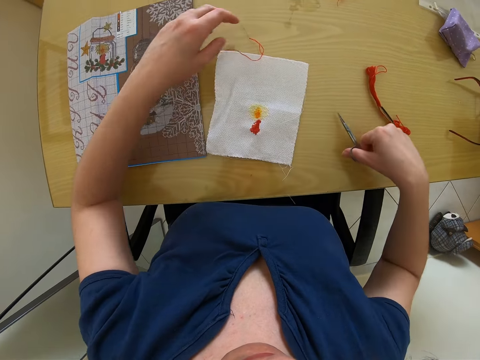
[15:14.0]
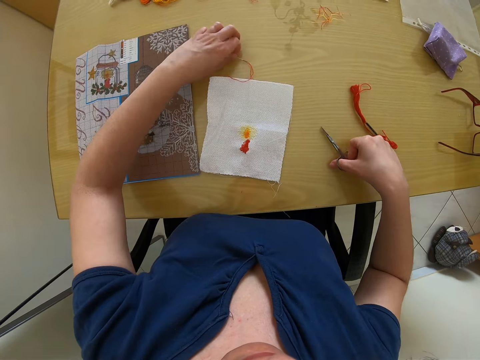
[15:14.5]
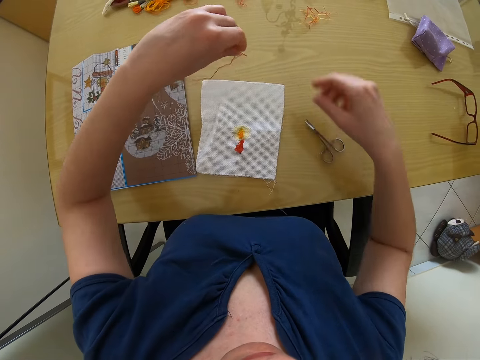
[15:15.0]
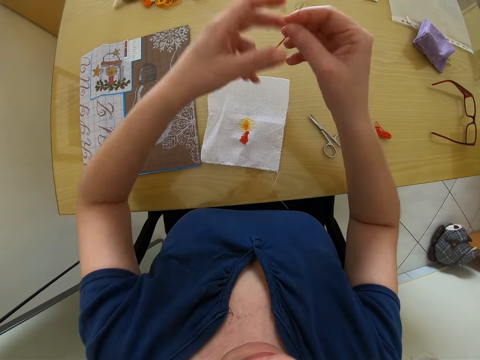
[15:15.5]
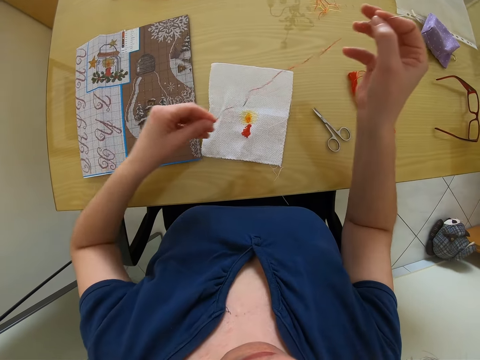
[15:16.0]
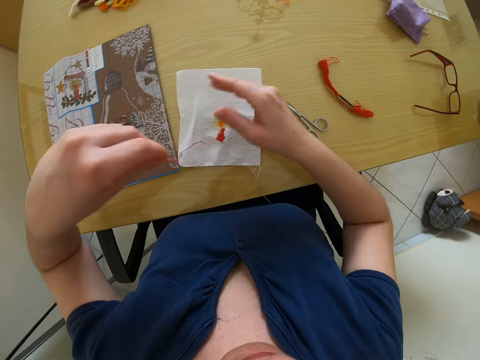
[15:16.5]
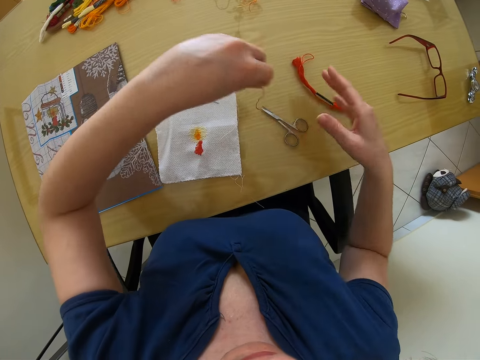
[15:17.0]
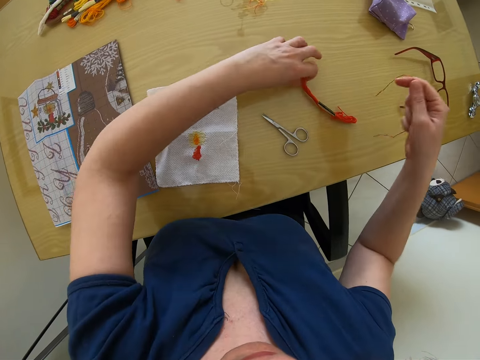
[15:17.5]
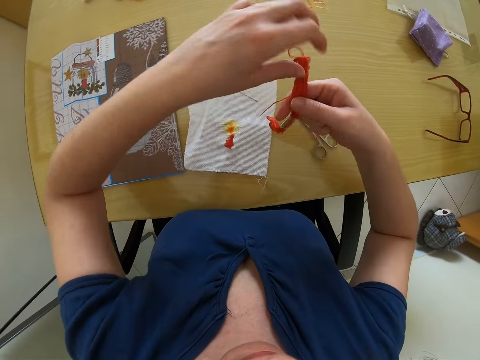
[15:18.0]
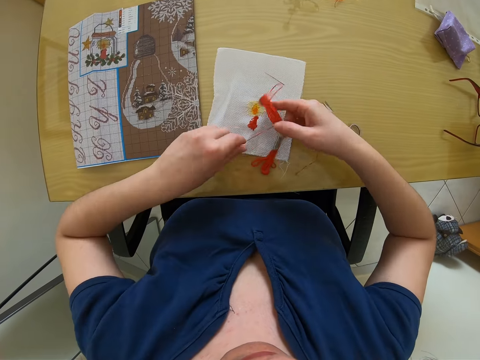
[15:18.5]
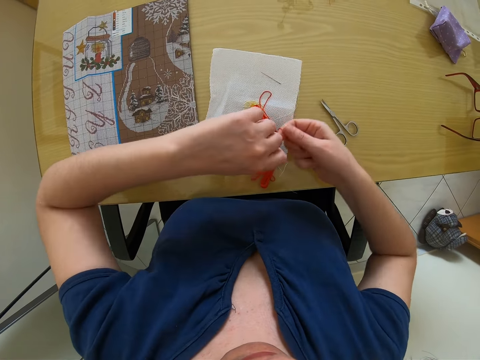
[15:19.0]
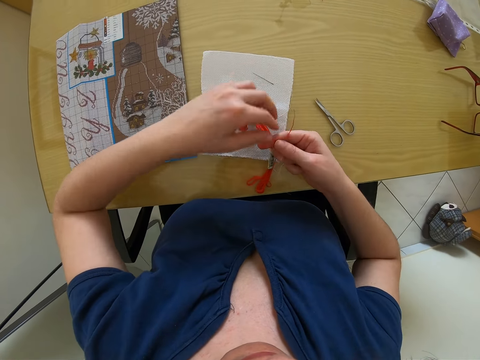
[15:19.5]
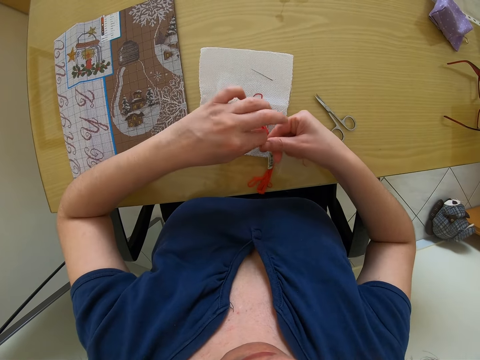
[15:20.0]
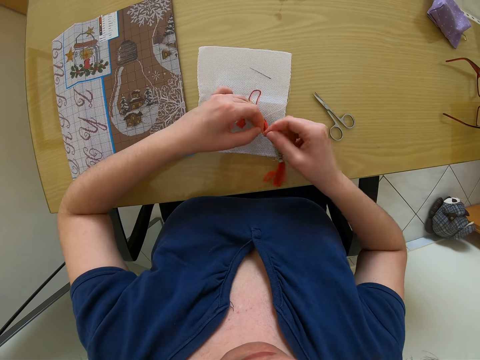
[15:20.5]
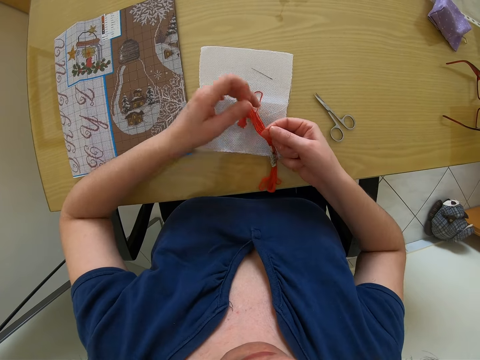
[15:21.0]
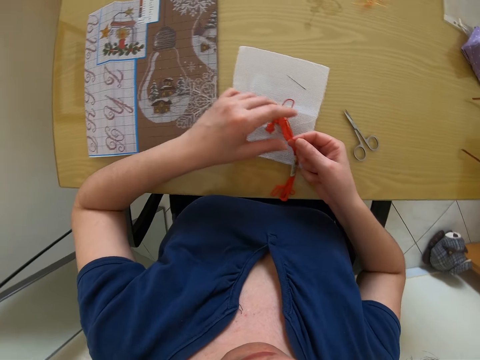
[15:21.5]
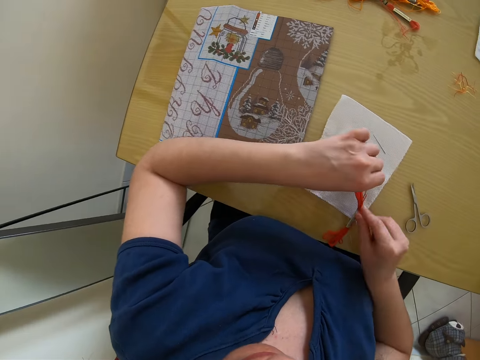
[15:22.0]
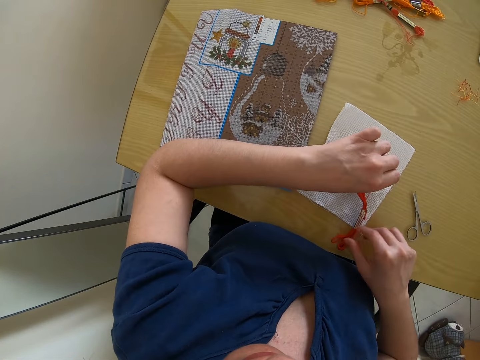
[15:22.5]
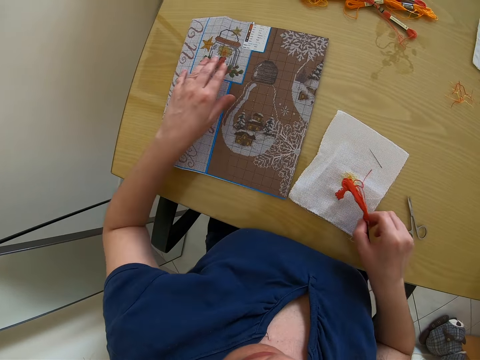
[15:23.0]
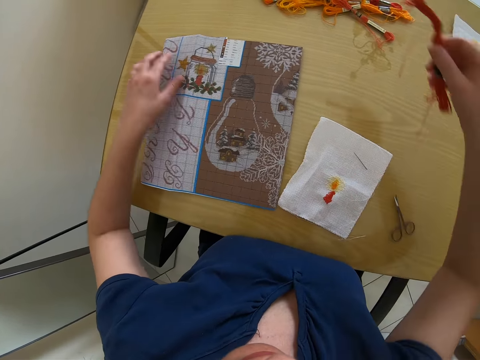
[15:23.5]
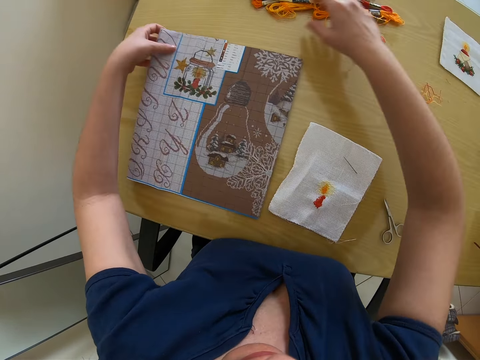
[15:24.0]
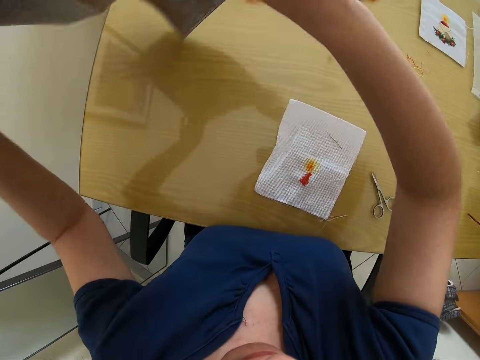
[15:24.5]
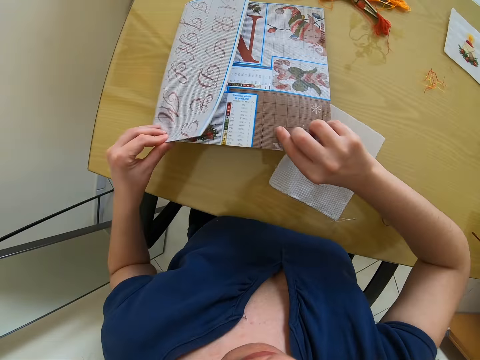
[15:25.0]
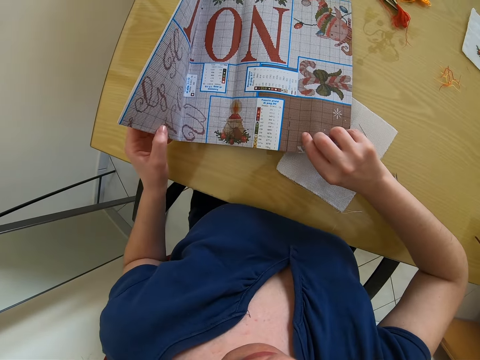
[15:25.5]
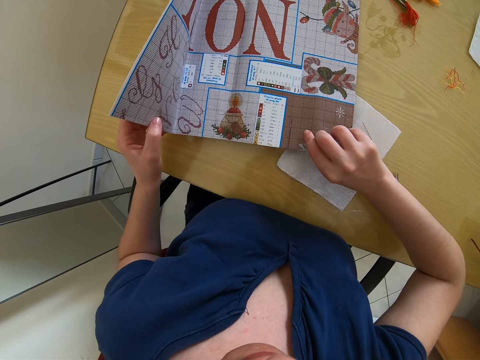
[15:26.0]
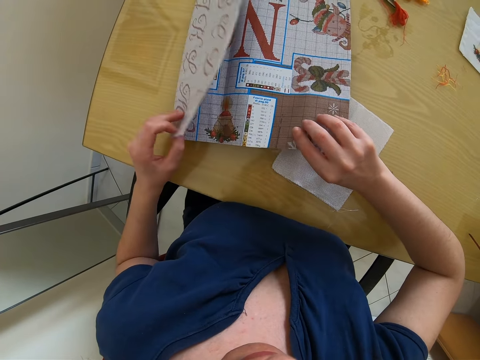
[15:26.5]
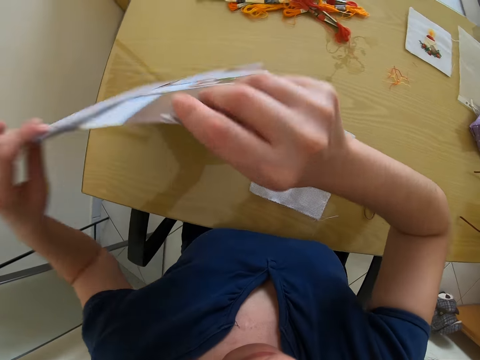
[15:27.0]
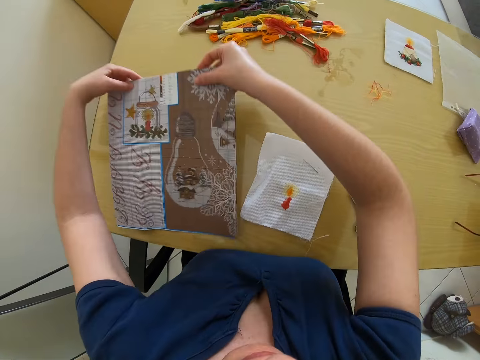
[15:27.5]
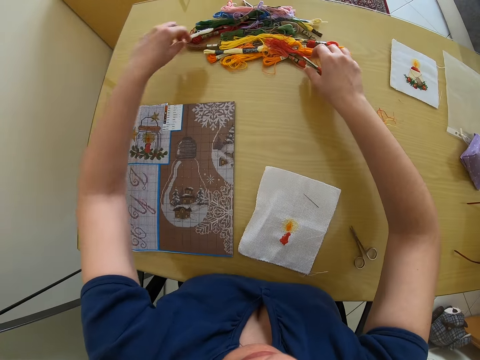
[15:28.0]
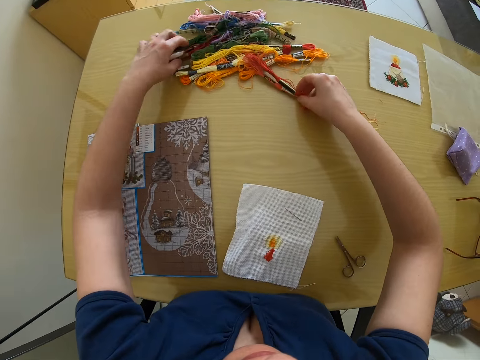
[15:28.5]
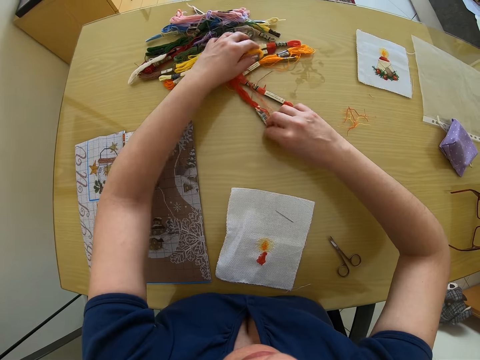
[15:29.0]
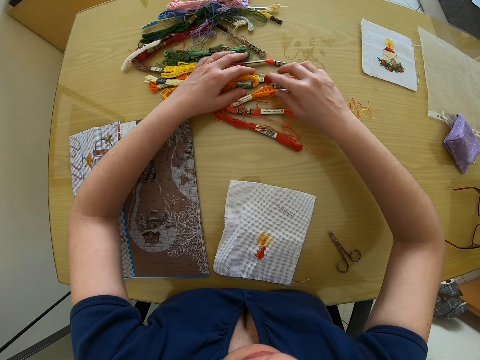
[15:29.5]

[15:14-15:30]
The camera wearer drops the cut thread in her left hand on the fabric. She drops the pair of scissors in her right hand on the table. She takes the threaded needle from the table with her left hand. She holds the needle with her right hand. She removes the thread from the needle with her left hand. She drops the needle in her right hand on the fabric. She passes the thread in her left hand to her right hand. She takes a stack of threads from the table with her left hand. She passes the stack of threads in her left hand to her right hand. She drops the stack of threads in her right hand on the fabric. She knots the thread around the stack of threads with both hands. She folds the thread with a tiny piece of thread. She takes the stack of threads from the fabric with her right hand. She drops the stack of threads in her right hand on some stacks of threads on the table. She flips the embroidered fabric on the table with both hands. She opens up the embroidered fabric with her left hand. She shuts the embroidered fabric with her left hand. She flips the embroidered fabric on the table with both hands. She searches through the stacks of threads on the table with both hands.

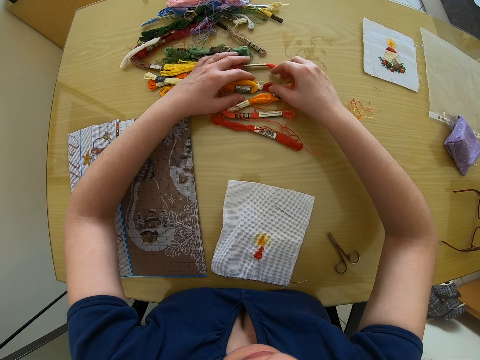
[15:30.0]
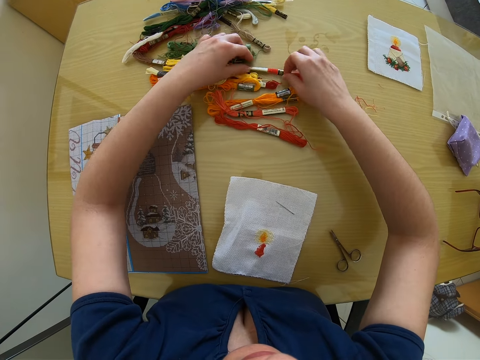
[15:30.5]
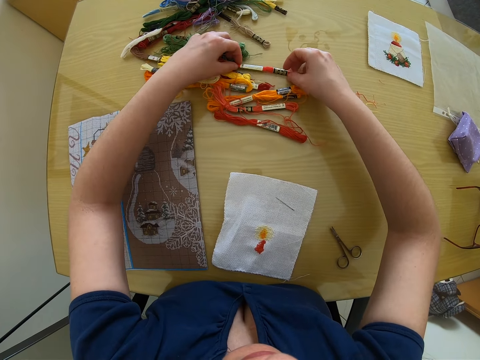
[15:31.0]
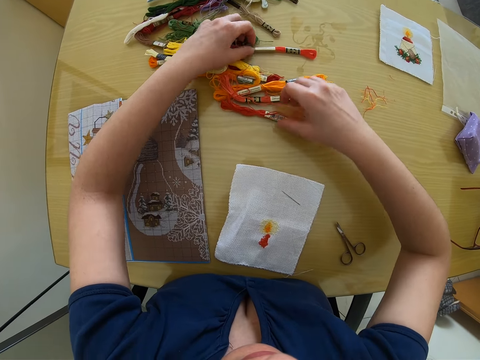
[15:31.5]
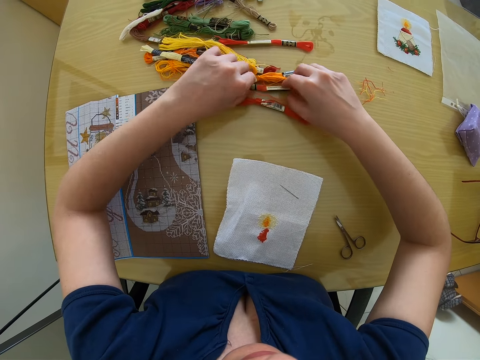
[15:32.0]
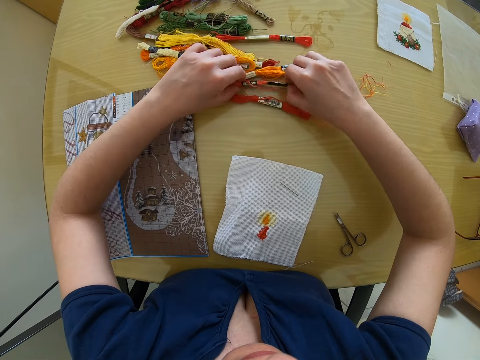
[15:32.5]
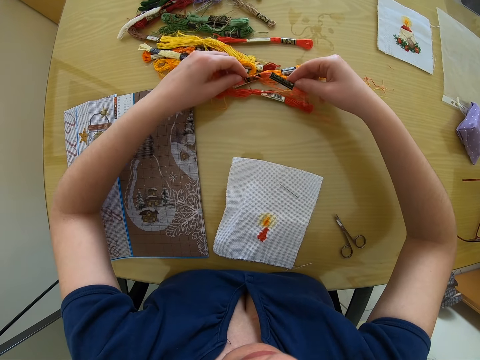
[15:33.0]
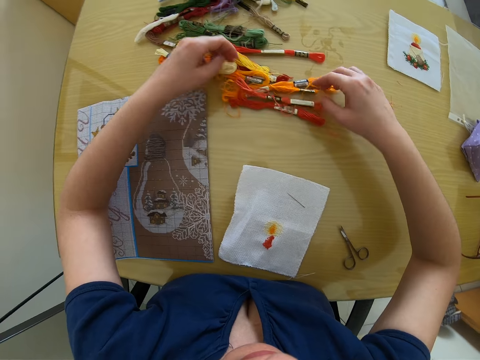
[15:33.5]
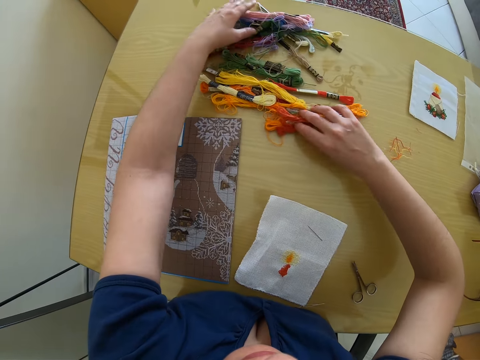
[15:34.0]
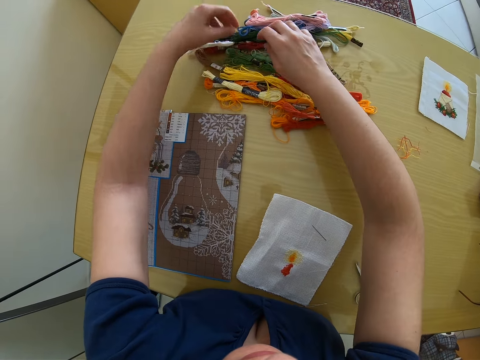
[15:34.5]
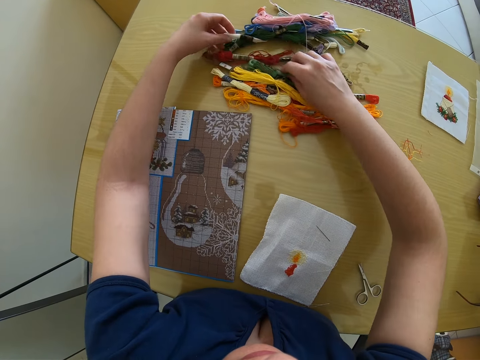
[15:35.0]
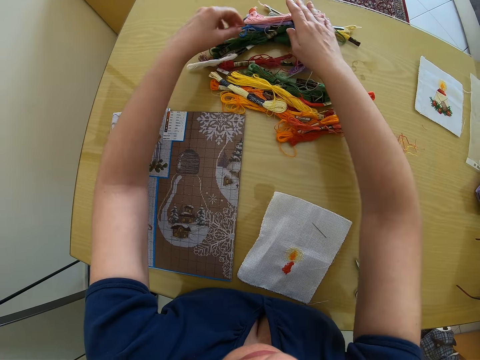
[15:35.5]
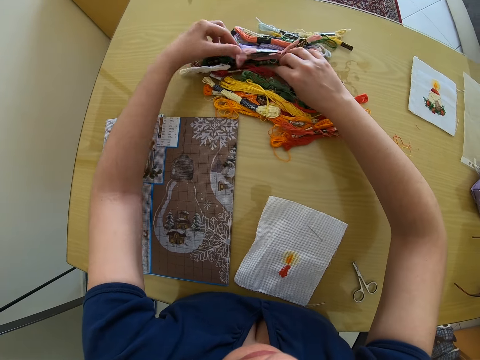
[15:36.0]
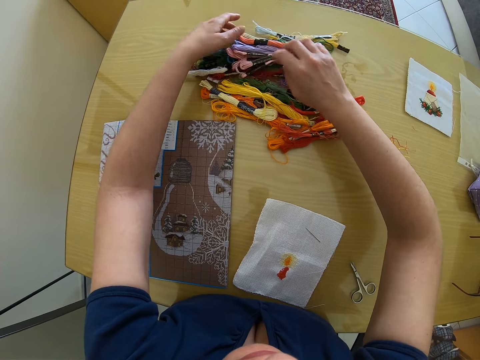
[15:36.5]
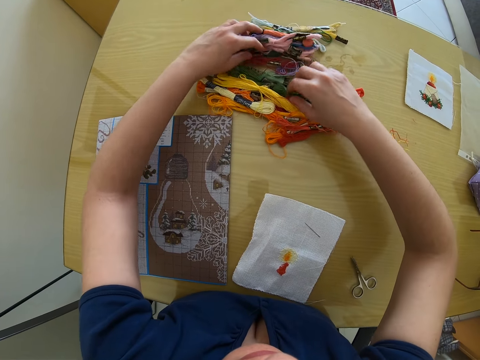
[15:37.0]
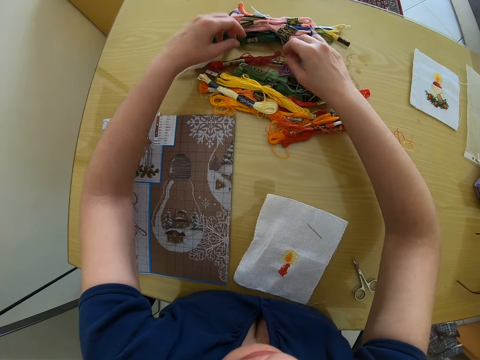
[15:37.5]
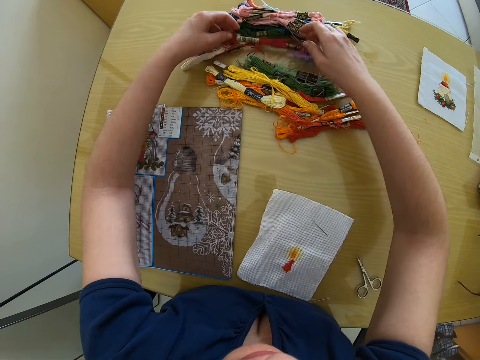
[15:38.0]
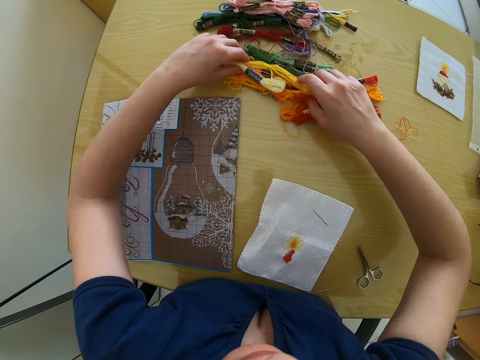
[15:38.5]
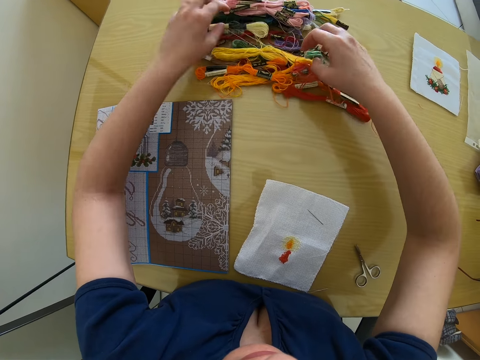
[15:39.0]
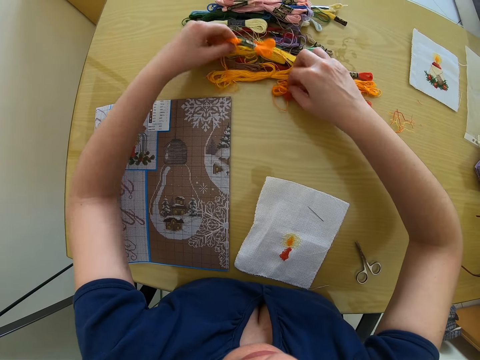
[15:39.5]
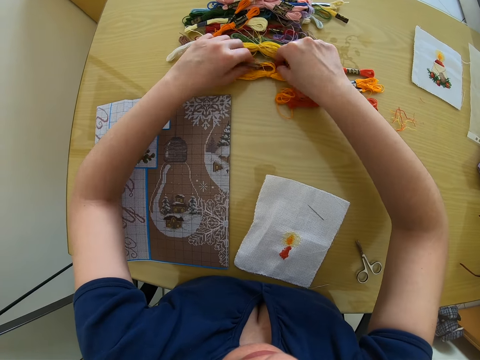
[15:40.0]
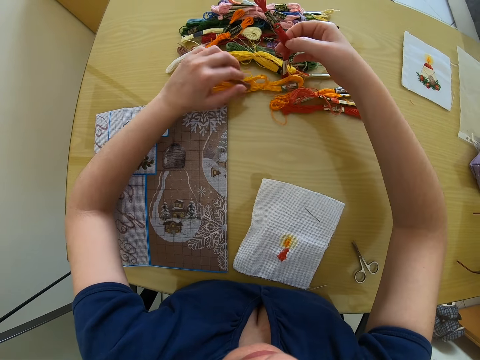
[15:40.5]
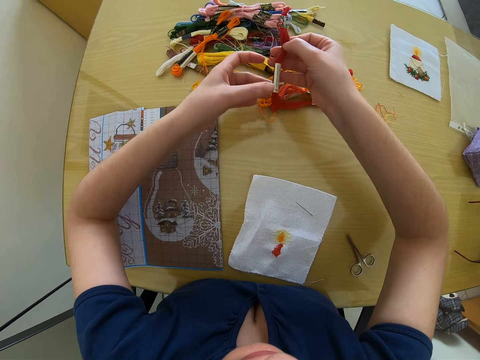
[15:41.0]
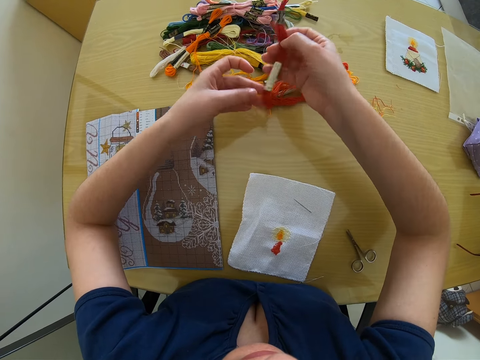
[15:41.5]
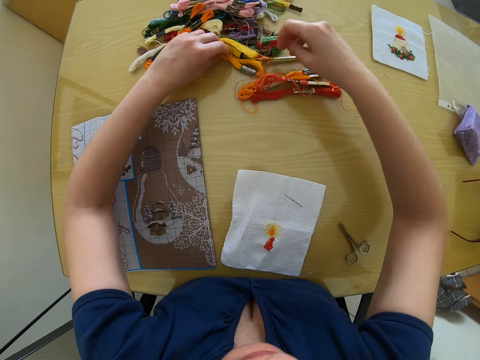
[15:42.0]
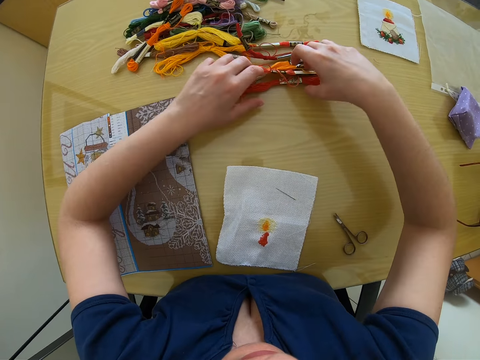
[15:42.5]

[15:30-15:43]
The camera wearer examines the pieces of threads on the table with both hands. She takes a stack of thread from the stacks of threads on the table with her right hand. She examines the stack of thread with both hands. She drops the stack of thread in her right hand on the stacks of threads on the table. She searches through the stacks of threads on the table with both hands.
